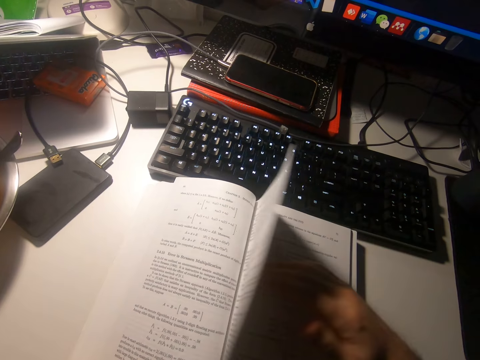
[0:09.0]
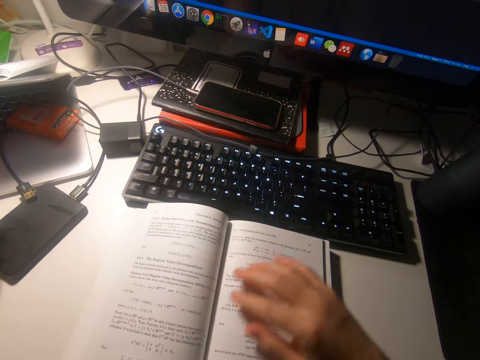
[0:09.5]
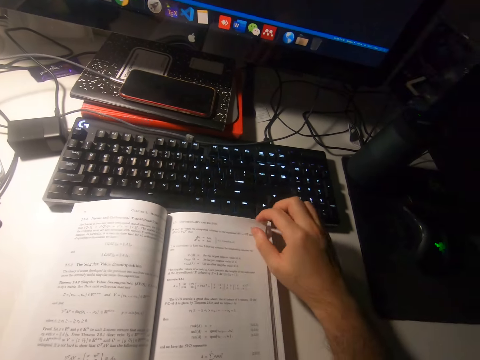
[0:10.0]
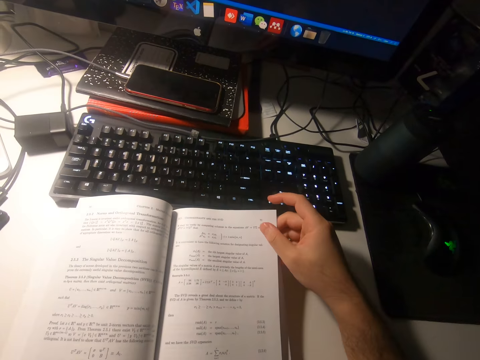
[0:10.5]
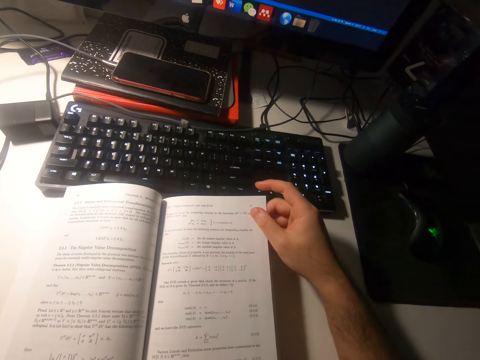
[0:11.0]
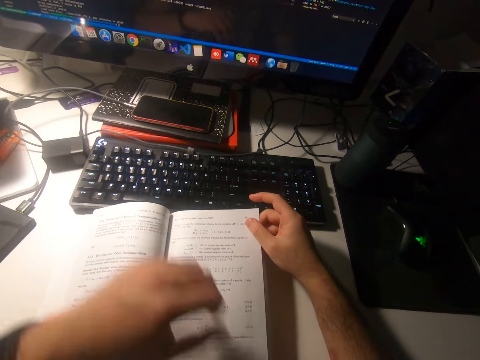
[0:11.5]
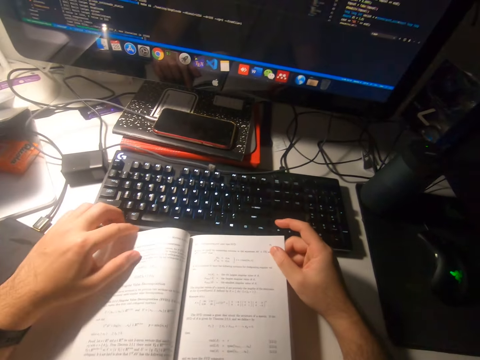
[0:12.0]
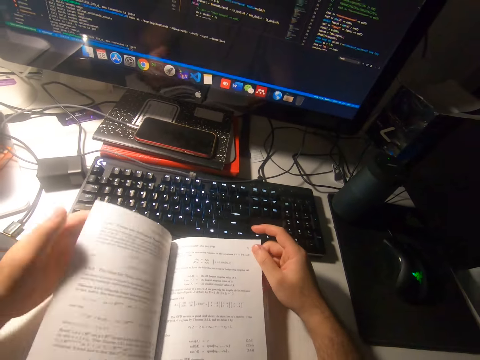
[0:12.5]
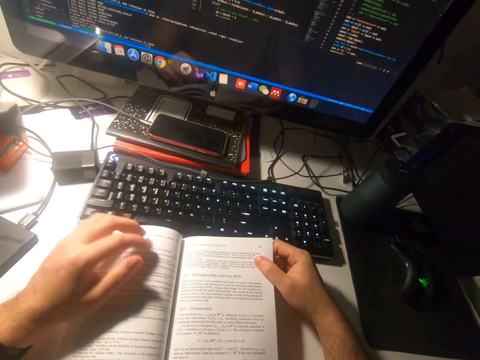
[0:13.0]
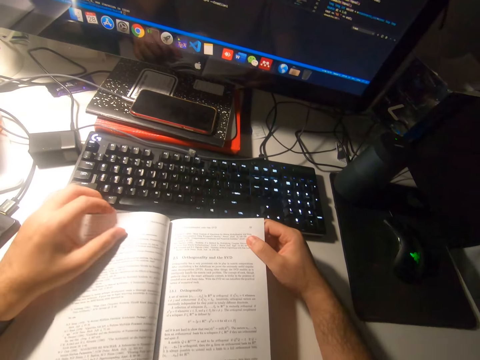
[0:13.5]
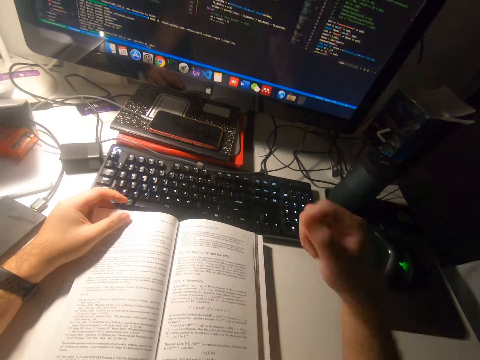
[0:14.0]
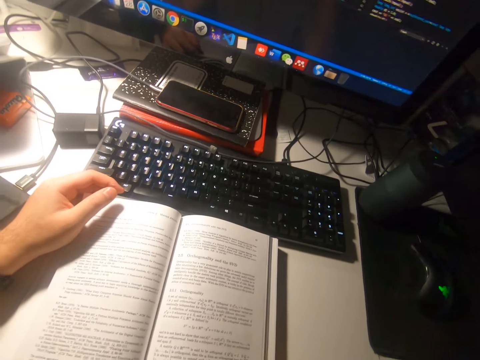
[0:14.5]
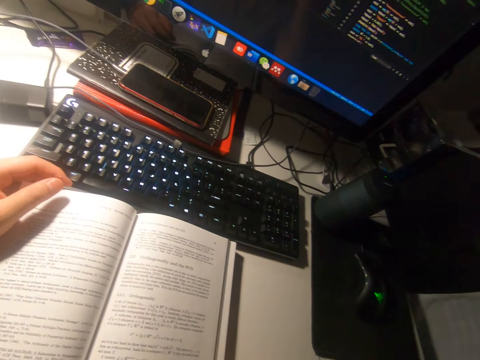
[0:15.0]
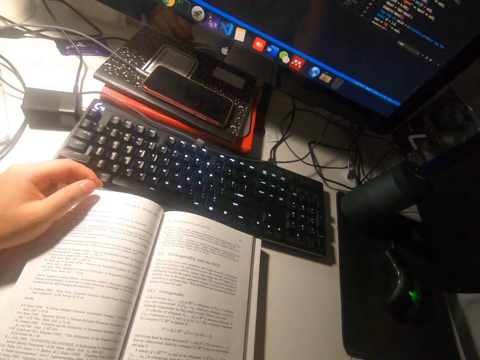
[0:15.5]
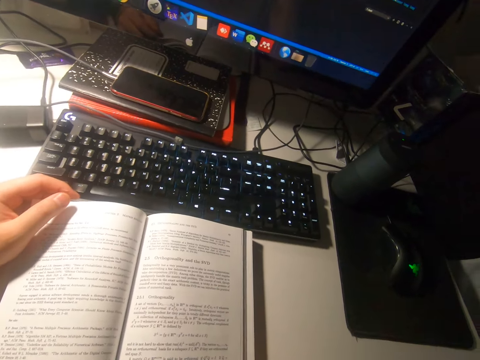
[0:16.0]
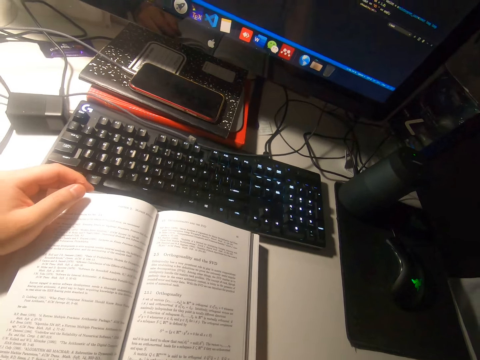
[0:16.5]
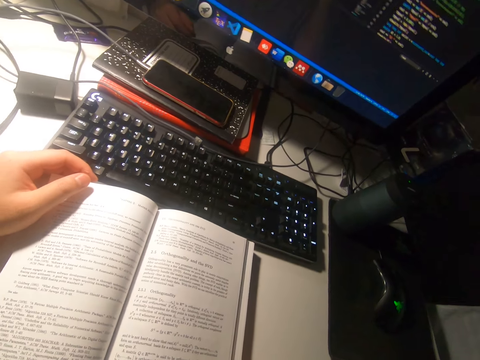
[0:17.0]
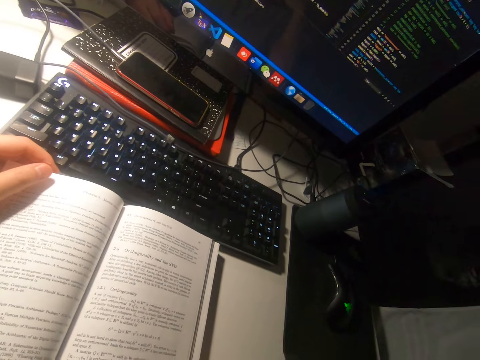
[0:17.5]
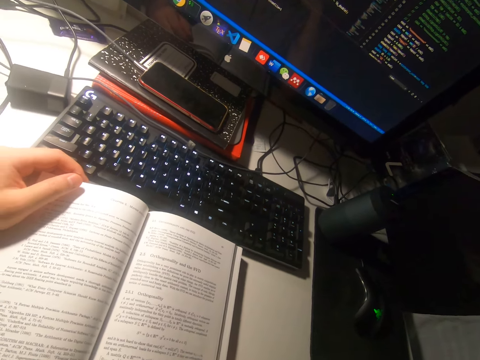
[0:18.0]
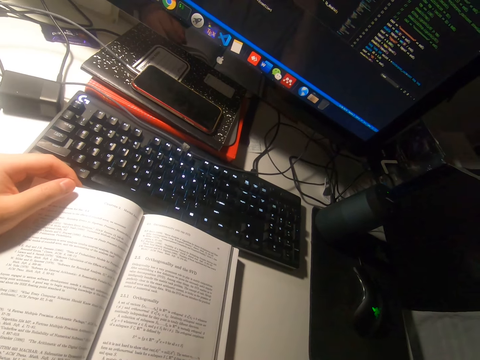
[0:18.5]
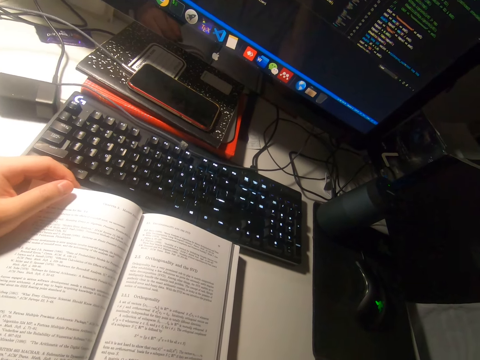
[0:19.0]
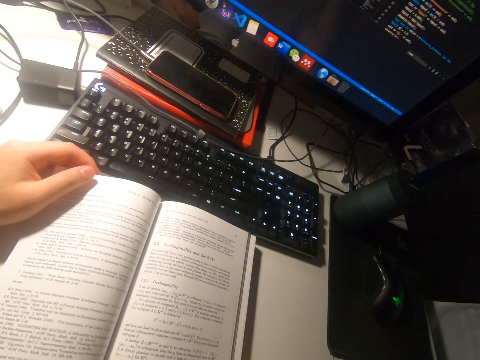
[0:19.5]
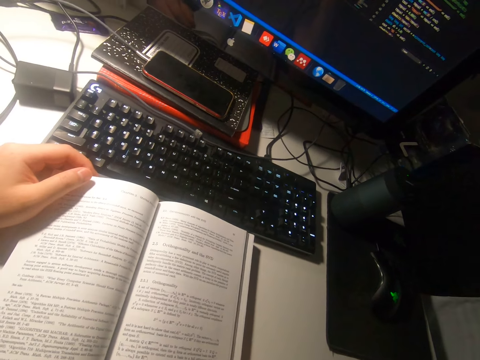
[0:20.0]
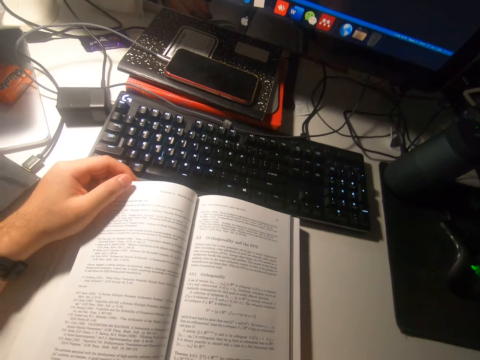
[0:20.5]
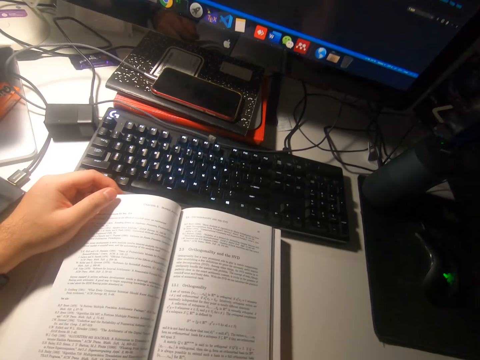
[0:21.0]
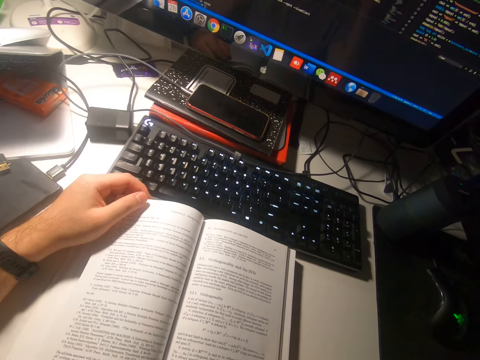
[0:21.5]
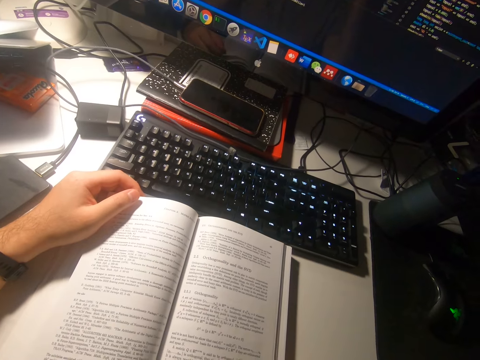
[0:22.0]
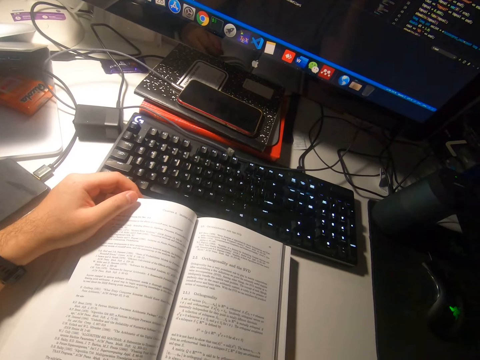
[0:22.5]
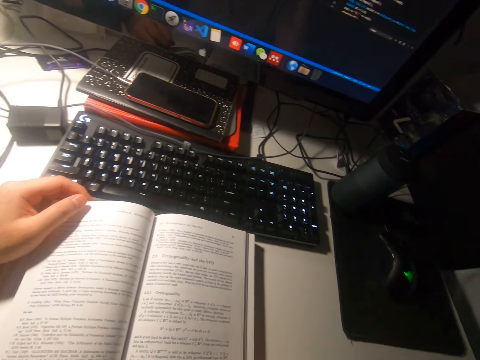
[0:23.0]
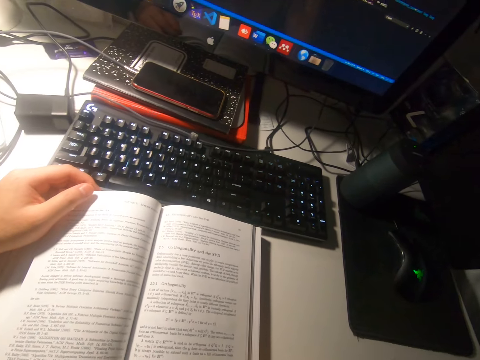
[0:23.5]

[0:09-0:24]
The camera wearer flips back a page of the book with his left hand. He holds the book with both hands. He reads the book. He raises a hand.

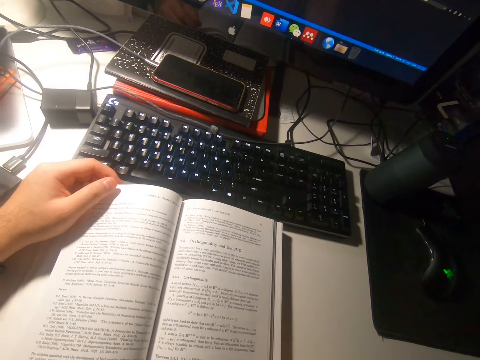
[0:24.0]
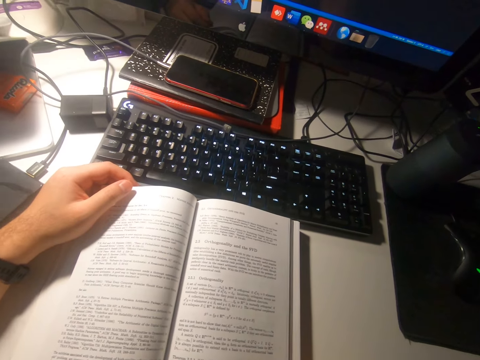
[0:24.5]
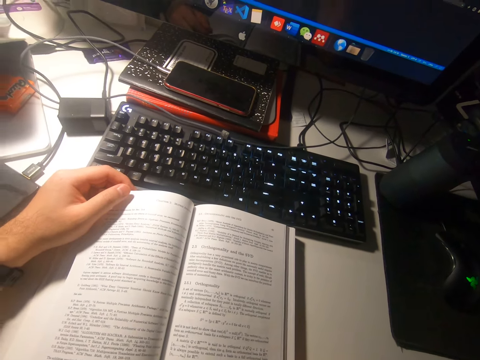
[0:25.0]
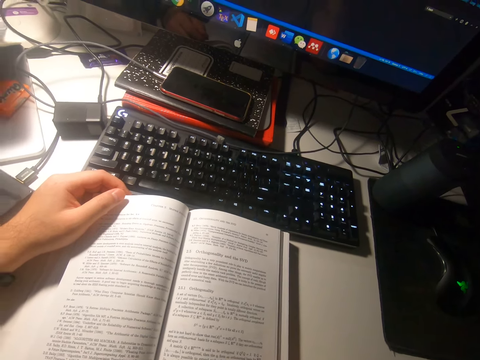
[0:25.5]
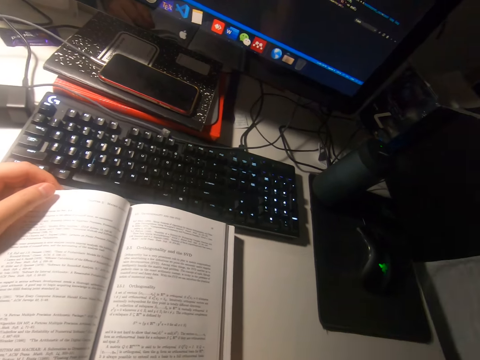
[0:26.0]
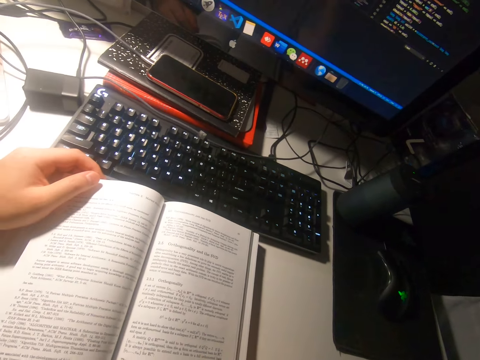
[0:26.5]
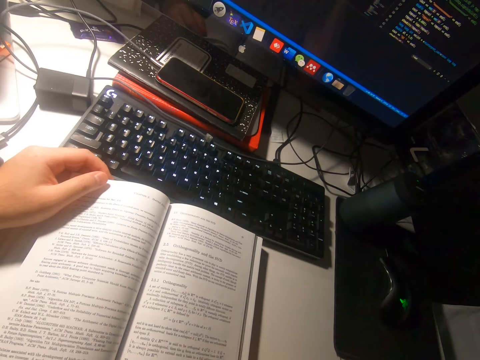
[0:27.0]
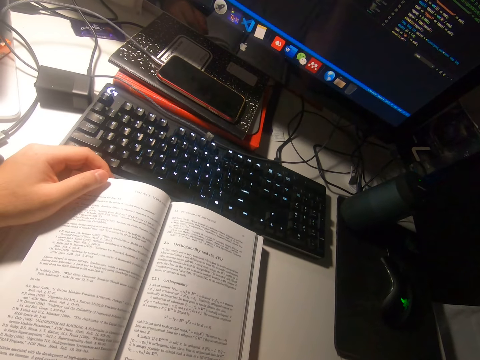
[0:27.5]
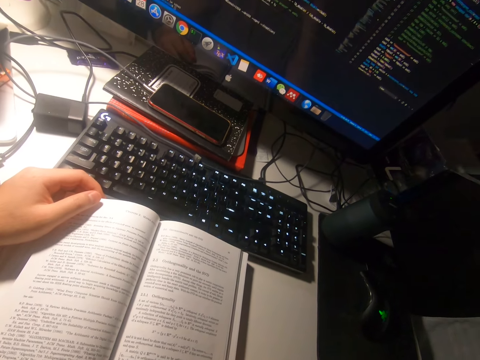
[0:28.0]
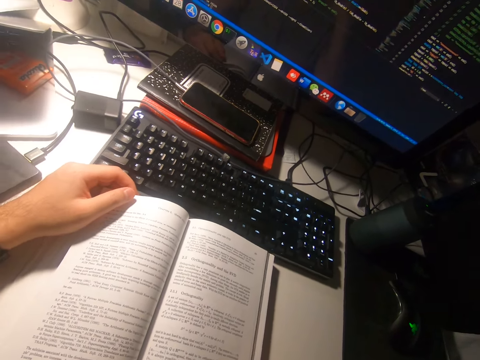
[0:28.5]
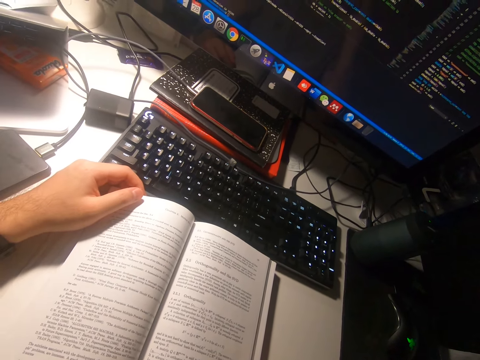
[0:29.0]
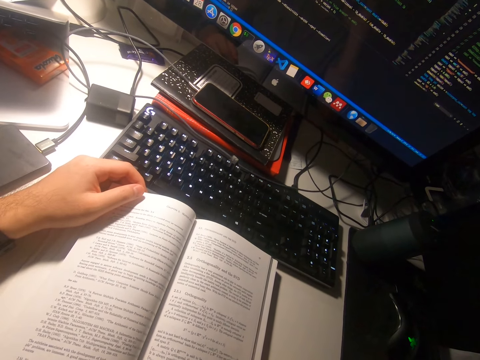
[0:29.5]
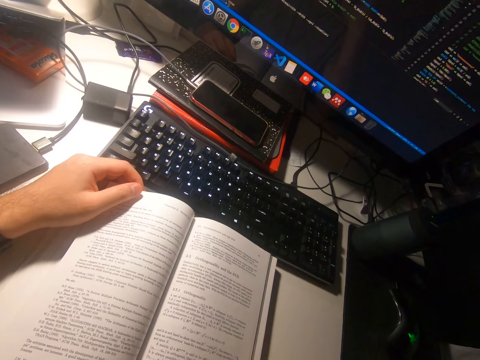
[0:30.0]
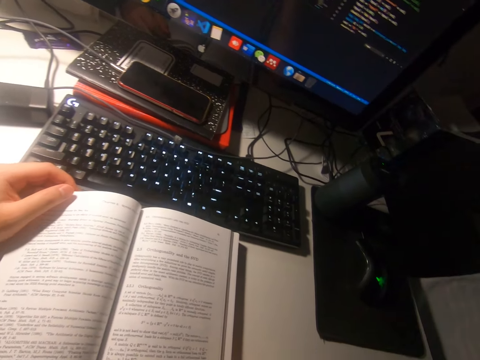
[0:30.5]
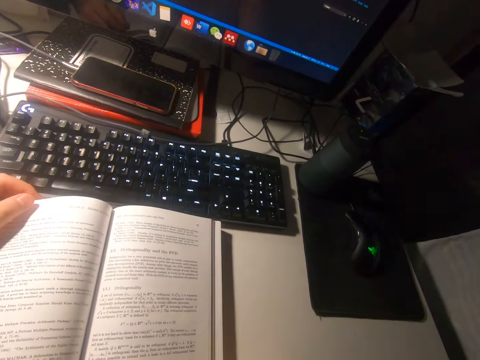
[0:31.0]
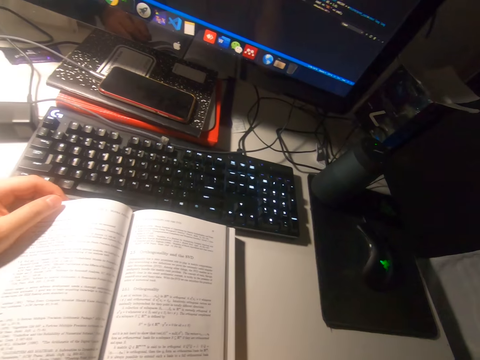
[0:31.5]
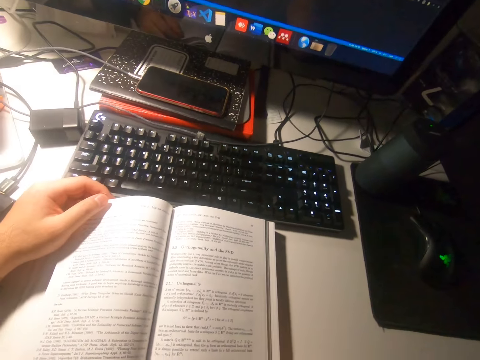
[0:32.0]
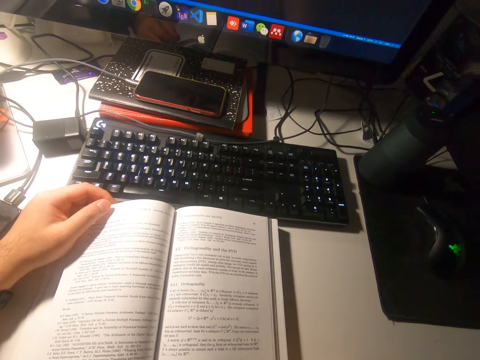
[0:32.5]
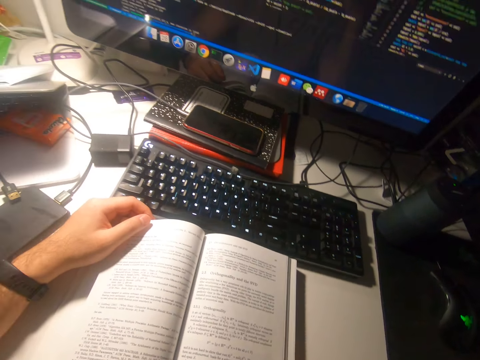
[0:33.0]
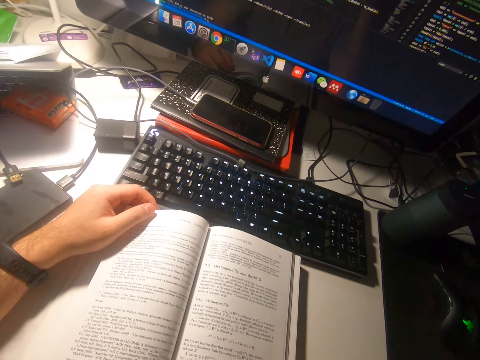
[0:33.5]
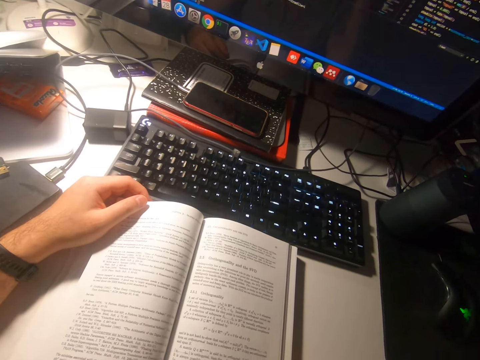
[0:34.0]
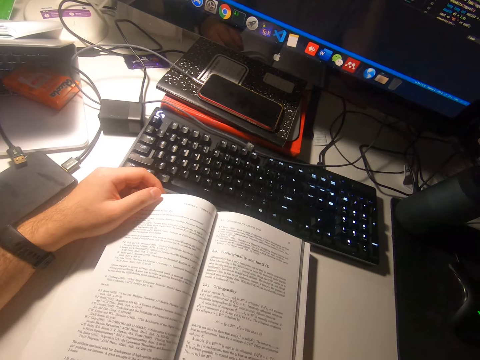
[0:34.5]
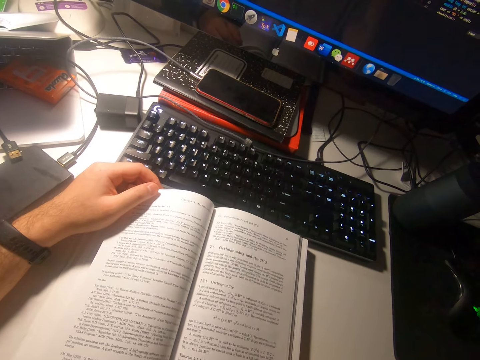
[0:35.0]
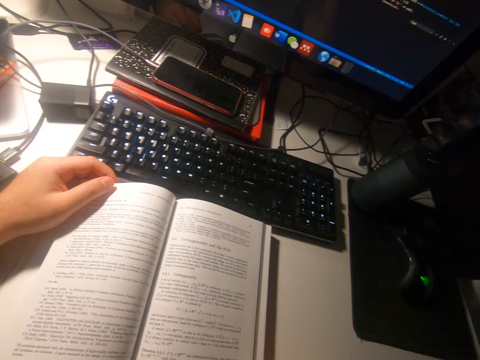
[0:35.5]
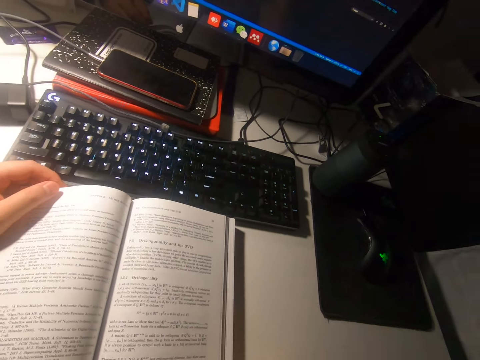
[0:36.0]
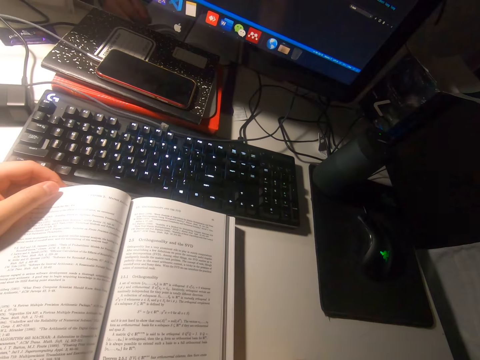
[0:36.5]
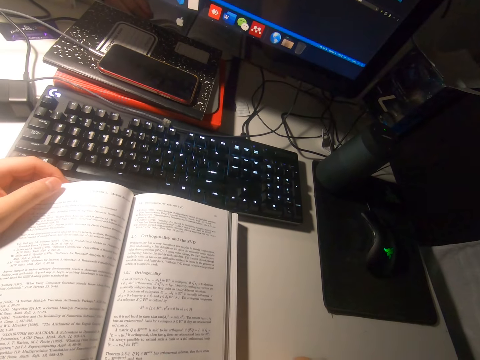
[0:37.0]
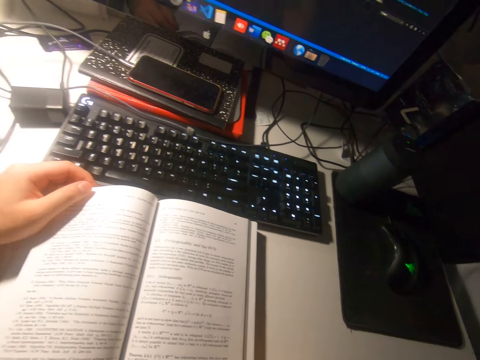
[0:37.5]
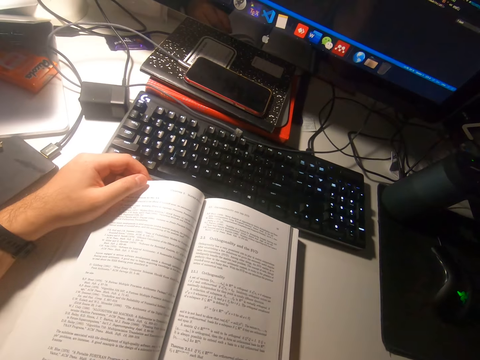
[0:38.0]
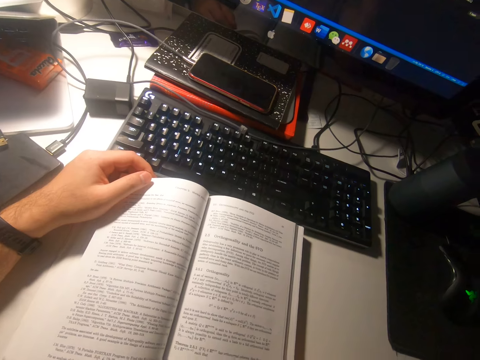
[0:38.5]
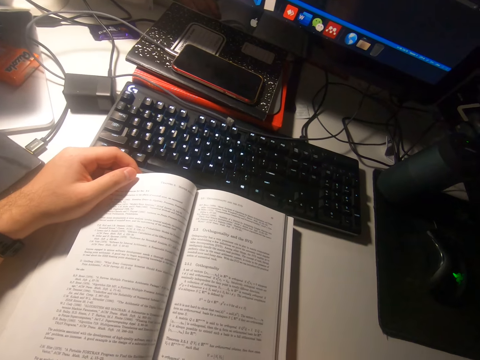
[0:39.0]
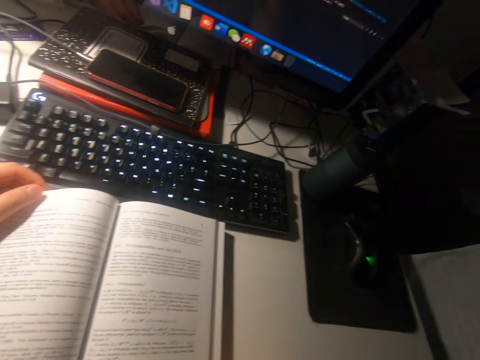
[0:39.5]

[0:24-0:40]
The camera wearer looks around.
